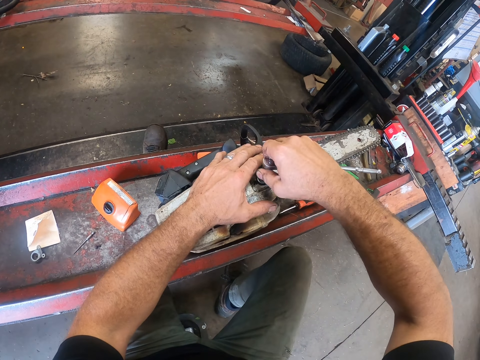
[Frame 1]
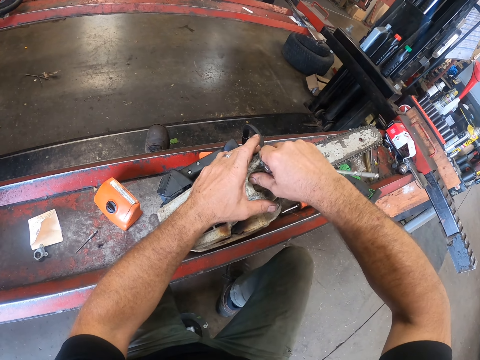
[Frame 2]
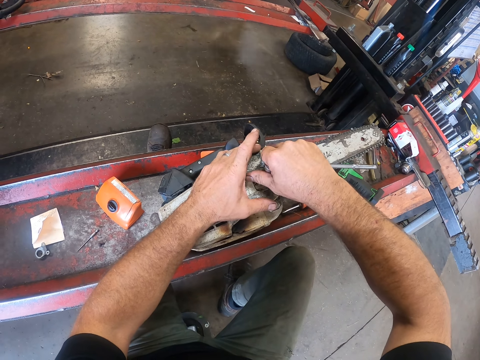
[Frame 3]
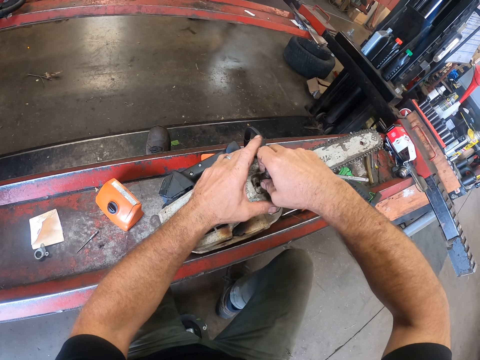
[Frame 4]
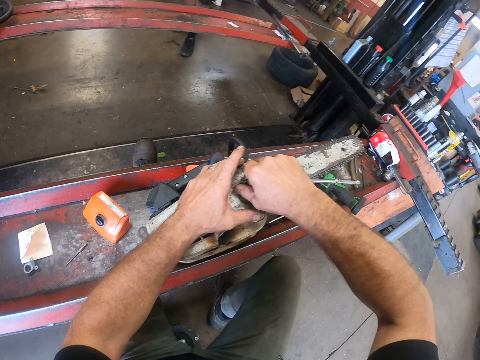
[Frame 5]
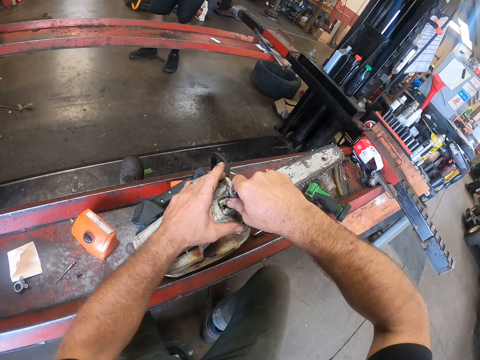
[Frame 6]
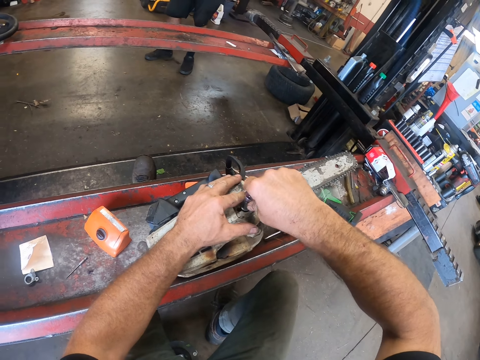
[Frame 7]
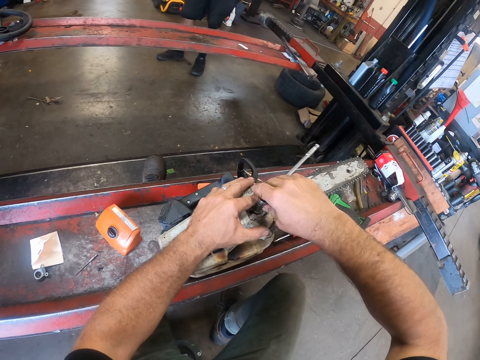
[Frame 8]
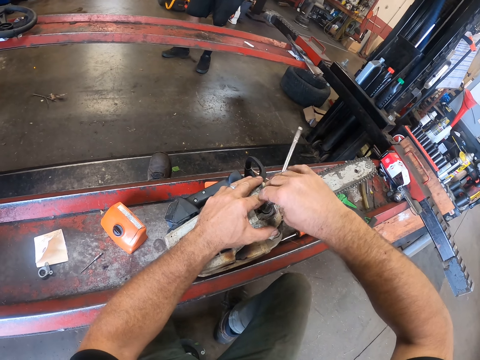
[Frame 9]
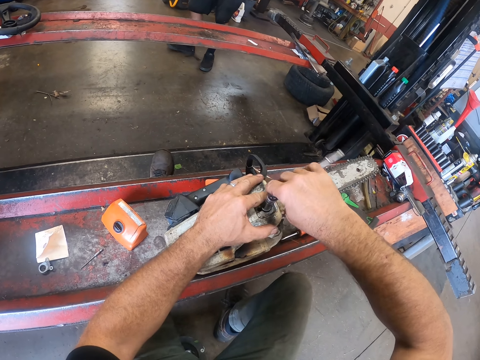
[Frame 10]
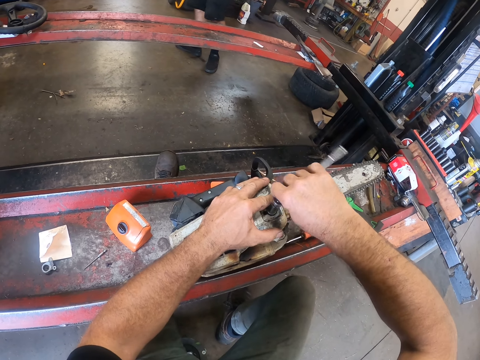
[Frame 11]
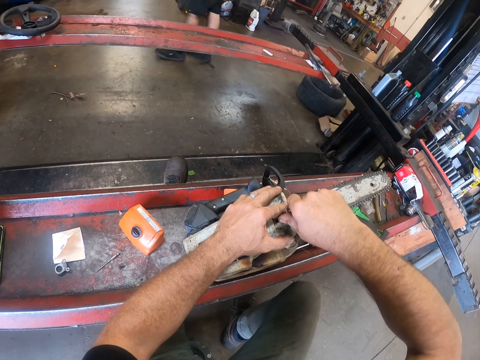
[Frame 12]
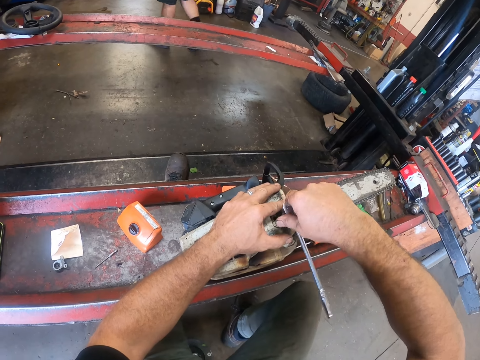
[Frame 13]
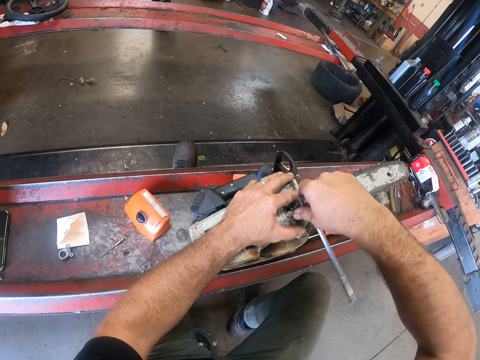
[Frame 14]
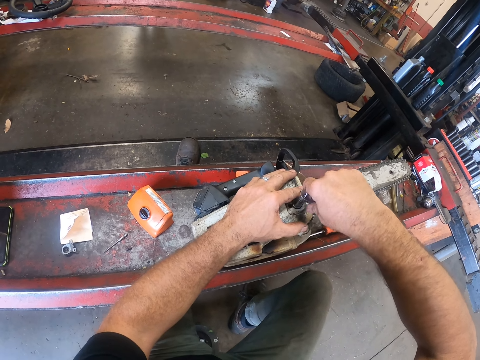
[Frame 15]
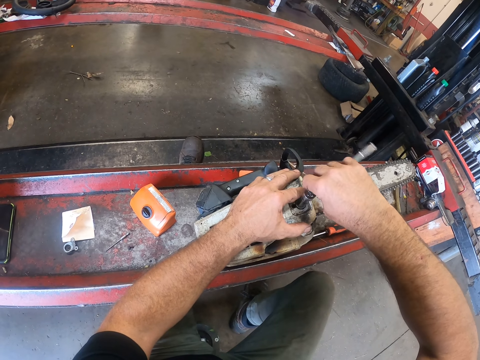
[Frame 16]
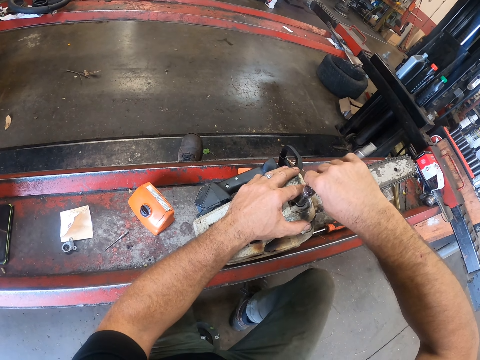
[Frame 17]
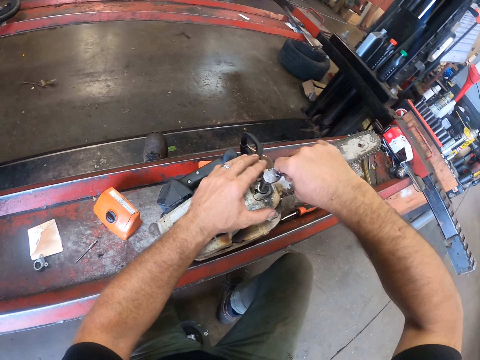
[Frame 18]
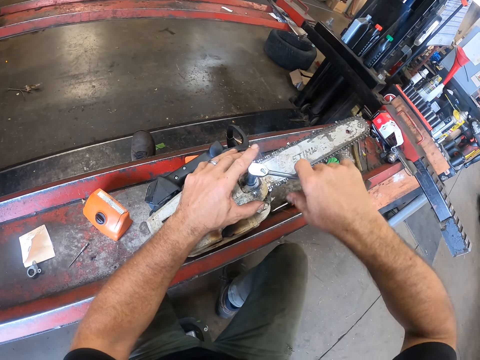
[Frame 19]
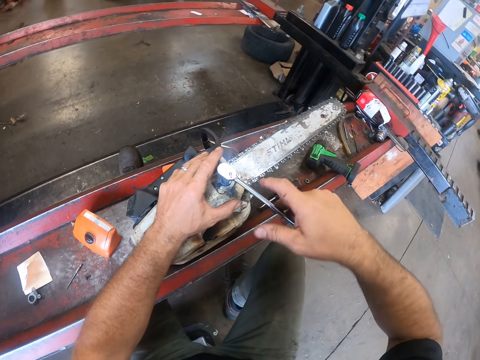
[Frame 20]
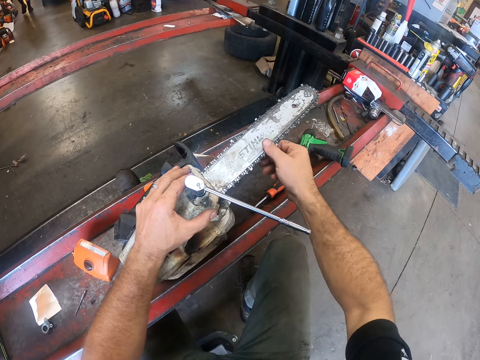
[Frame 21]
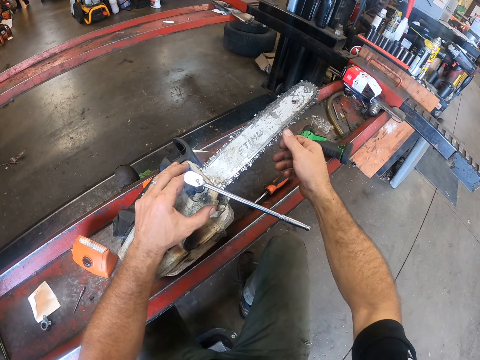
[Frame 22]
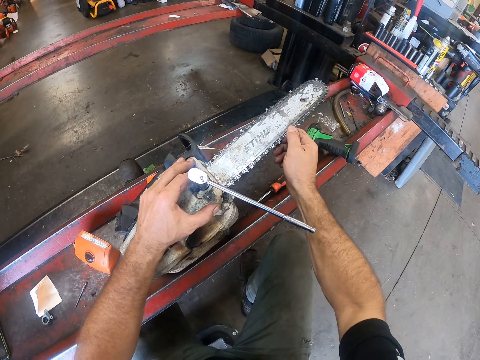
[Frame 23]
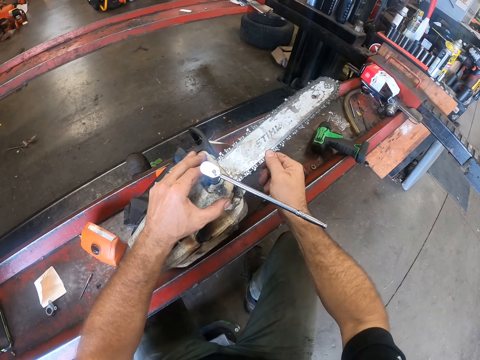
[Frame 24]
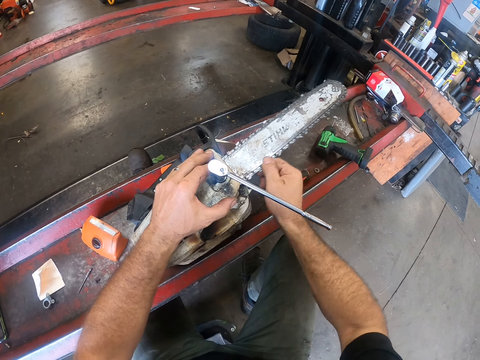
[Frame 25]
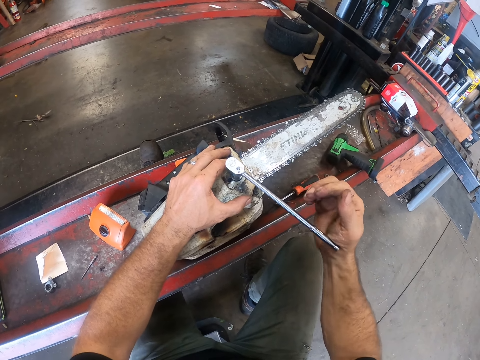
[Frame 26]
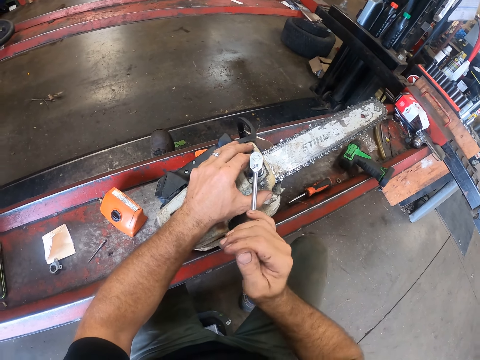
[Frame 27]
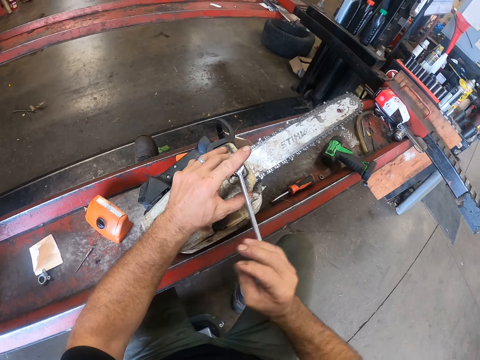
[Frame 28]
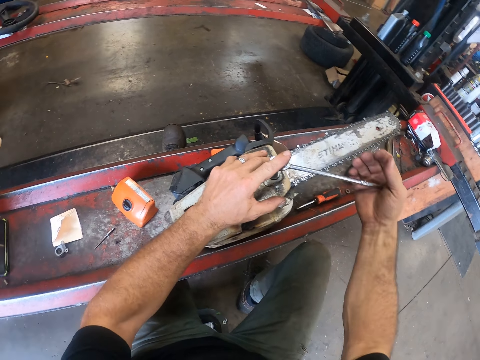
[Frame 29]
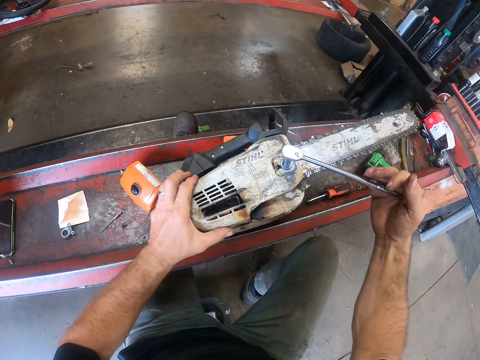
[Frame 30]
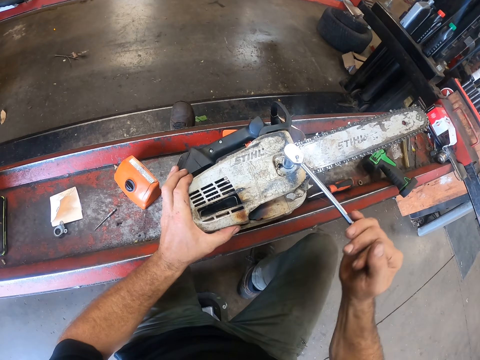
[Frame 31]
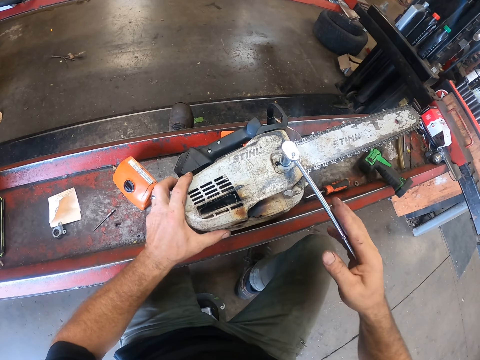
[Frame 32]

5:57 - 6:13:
The camera wearer drives the bolt in the machine saw with the spanner. He rotates the saw with his right hand. He adjusts the power saw chain. He continues driving the bolt in the machine saw with the spanner.

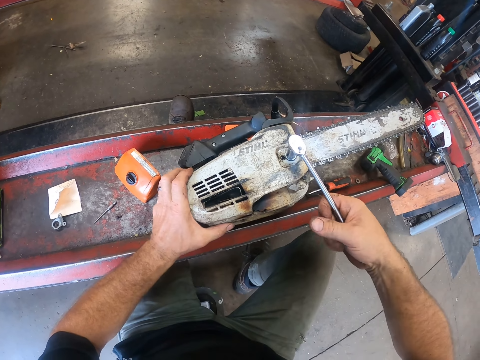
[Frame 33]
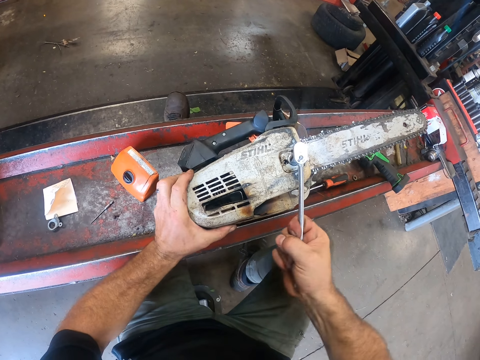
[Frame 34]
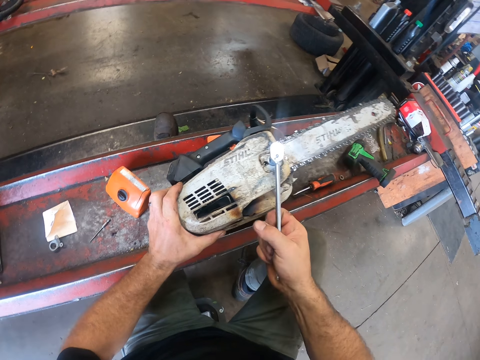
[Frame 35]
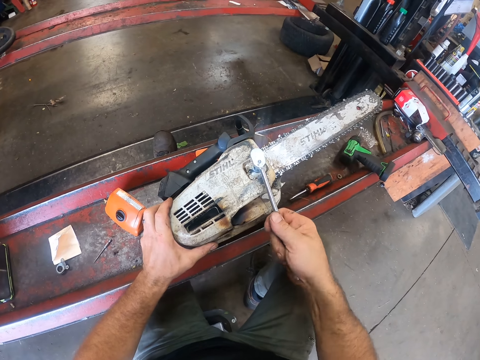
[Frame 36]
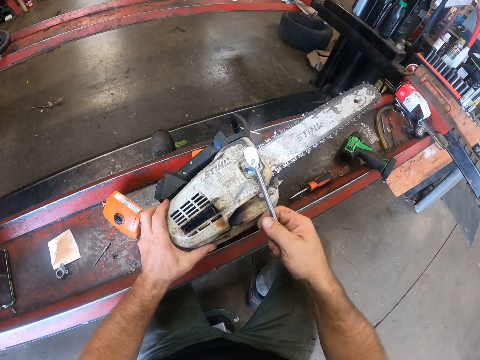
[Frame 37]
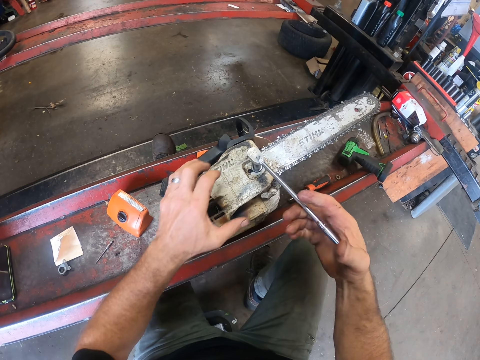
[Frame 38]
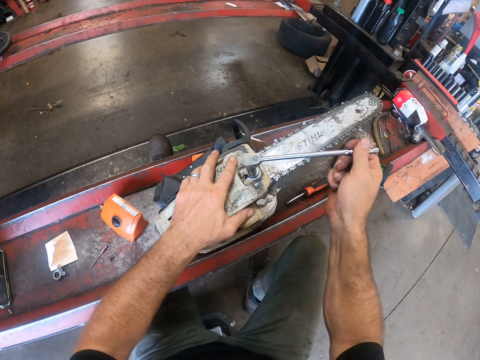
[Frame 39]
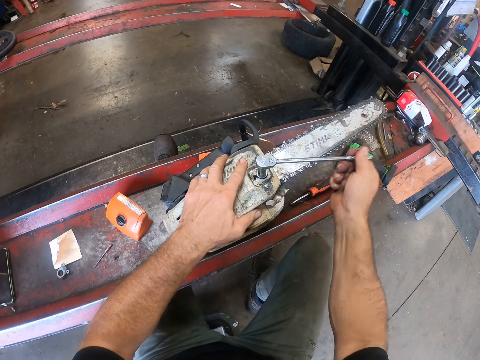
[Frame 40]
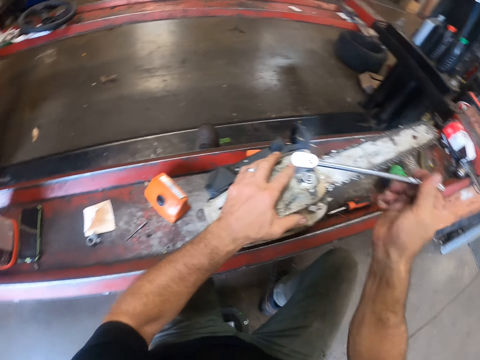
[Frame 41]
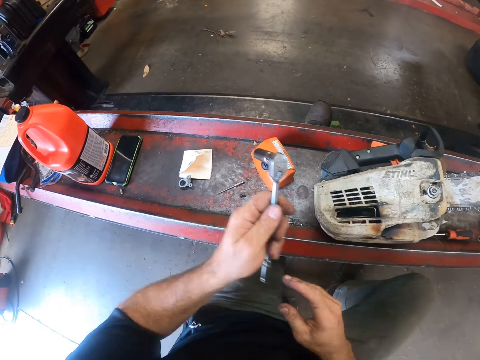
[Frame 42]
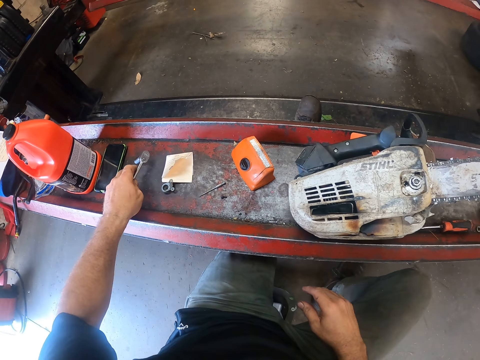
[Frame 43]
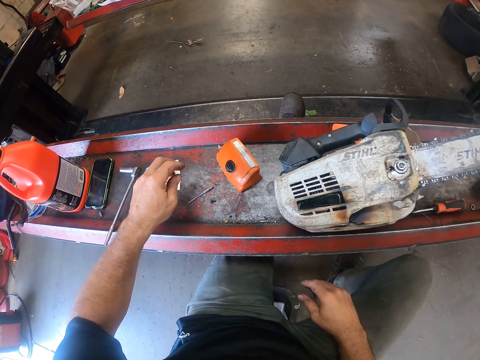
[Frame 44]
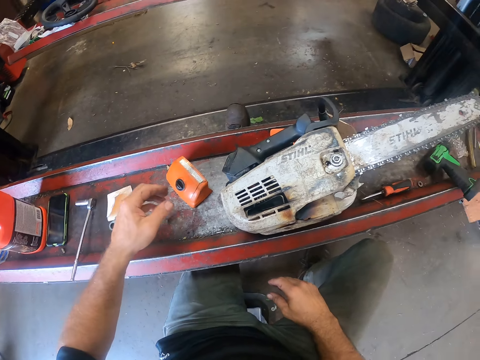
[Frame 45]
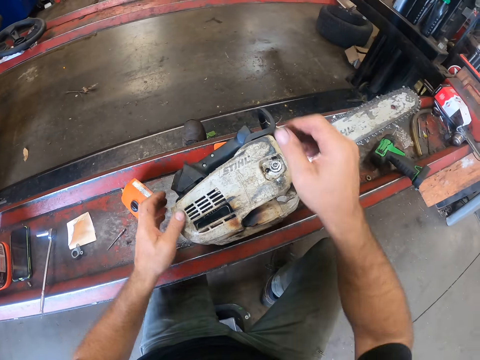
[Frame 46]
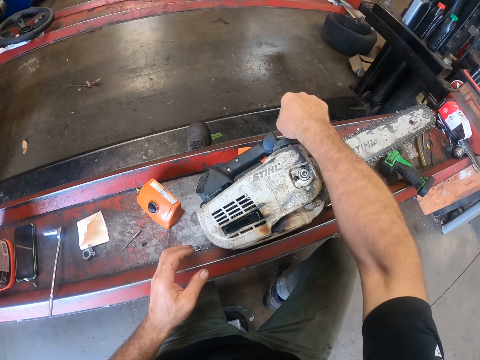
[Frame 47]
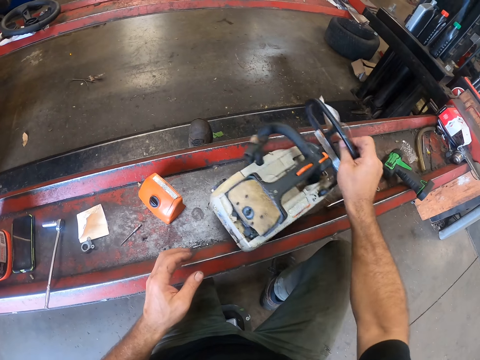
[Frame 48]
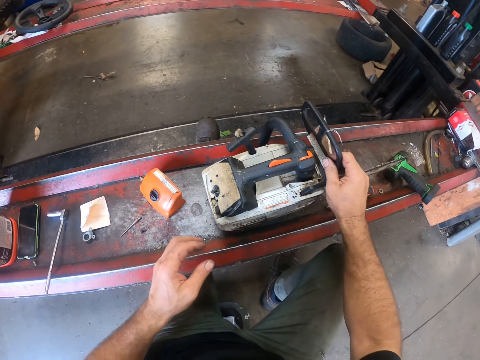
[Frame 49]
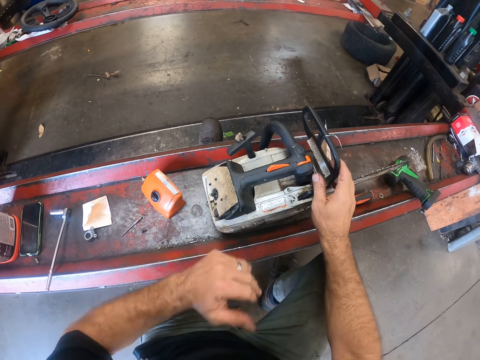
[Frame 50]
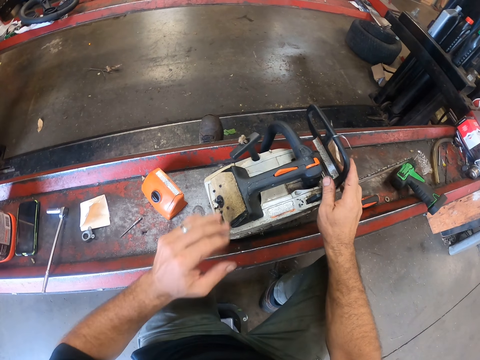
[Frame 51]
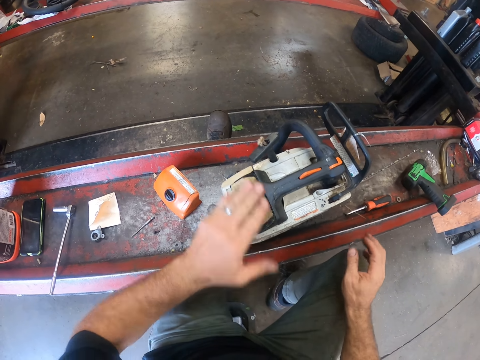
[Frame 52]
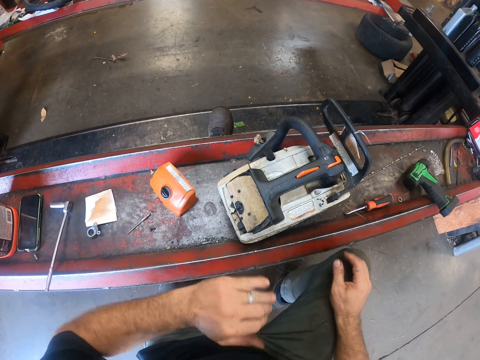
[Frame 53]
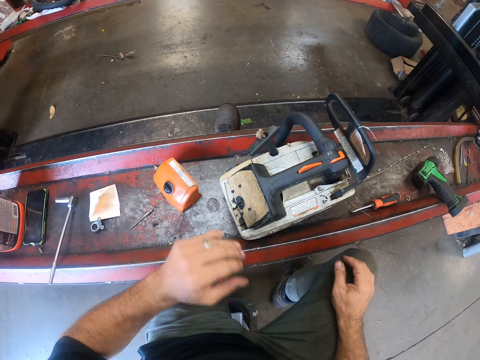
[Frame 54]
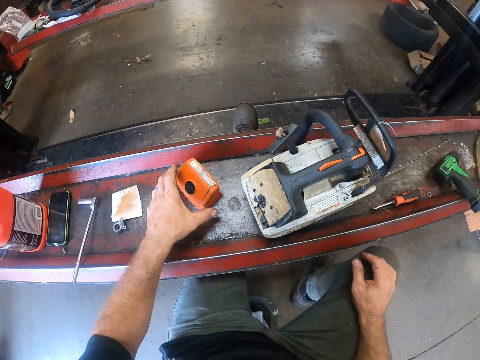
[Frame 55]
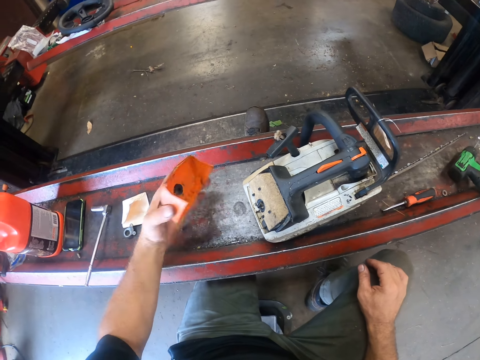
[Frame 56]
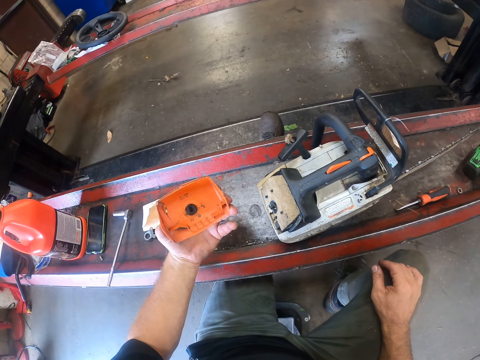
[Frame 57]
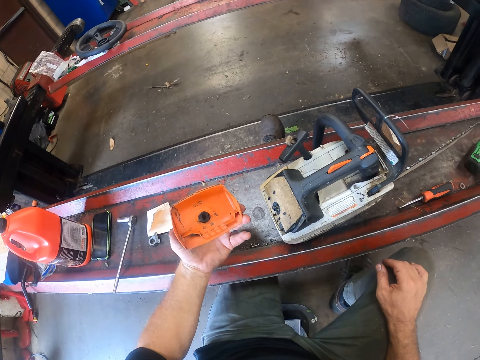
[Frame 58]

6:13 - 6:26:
The camera wearer removes the spanner or socket wrench from the bolt with his right hand. He passes the socket wrench from the right to the left hand. He drops the spanner on the table with his left hand. He moves his hands. He turns the side of the machine saw on the car lift with his right hand. He cleans an air filter sponge with his left hand. He cleans off the dust from the machine saw with his left hand. He picks up an orange cover or power saw air filter cover with his left hand. He looks at the power saw air filter cover in his left hand.
